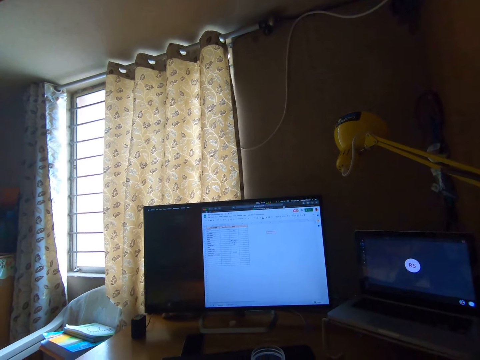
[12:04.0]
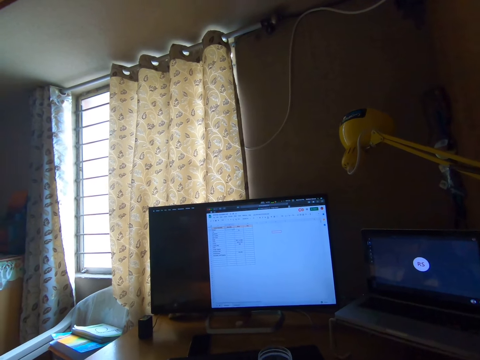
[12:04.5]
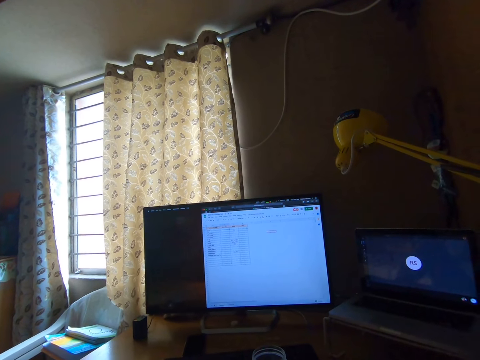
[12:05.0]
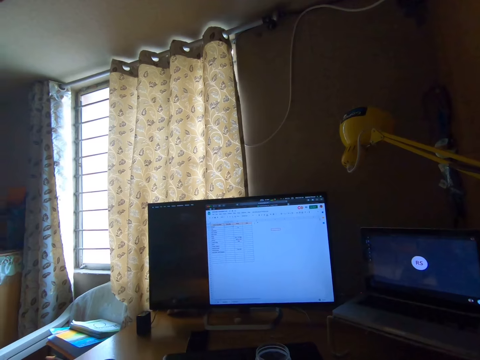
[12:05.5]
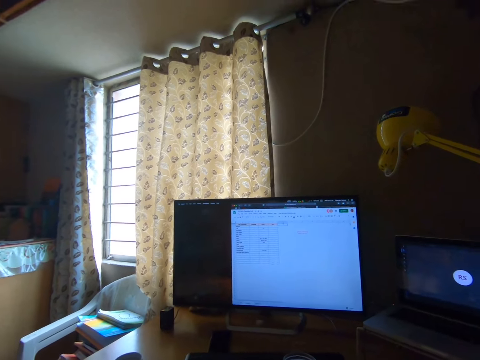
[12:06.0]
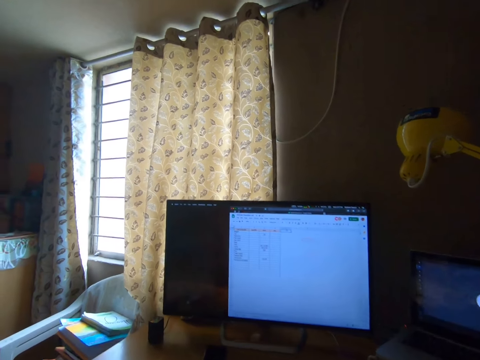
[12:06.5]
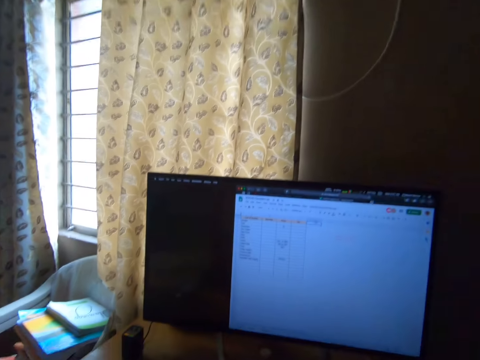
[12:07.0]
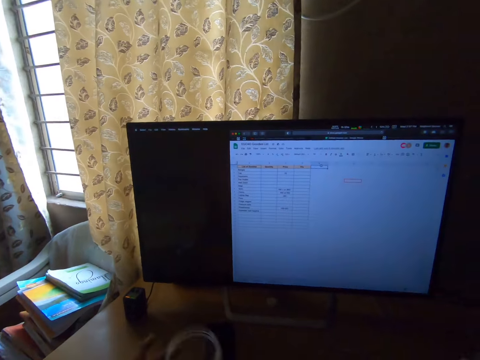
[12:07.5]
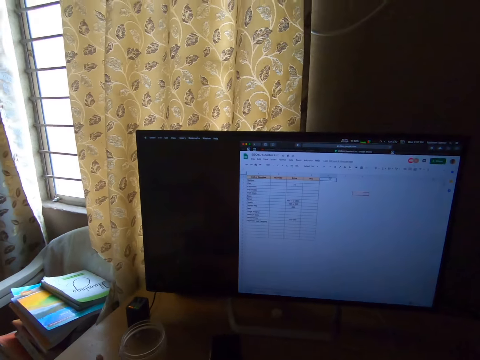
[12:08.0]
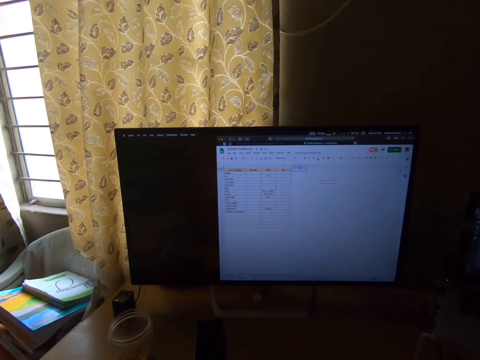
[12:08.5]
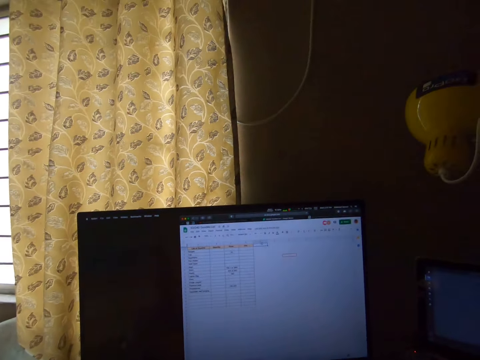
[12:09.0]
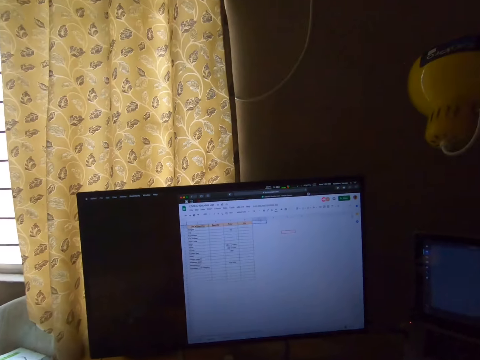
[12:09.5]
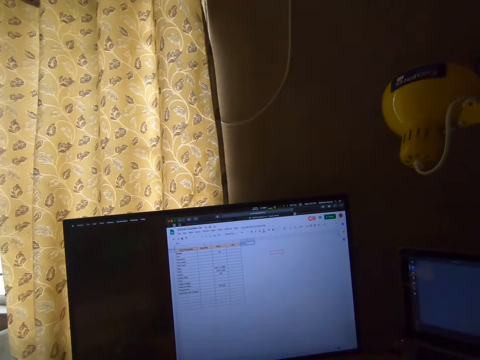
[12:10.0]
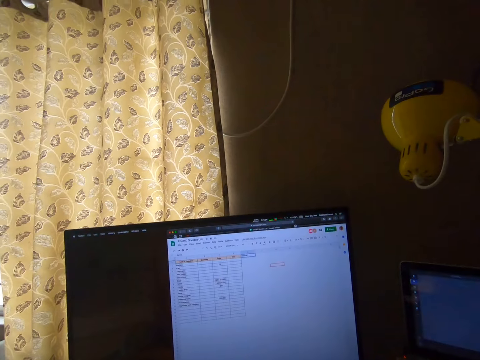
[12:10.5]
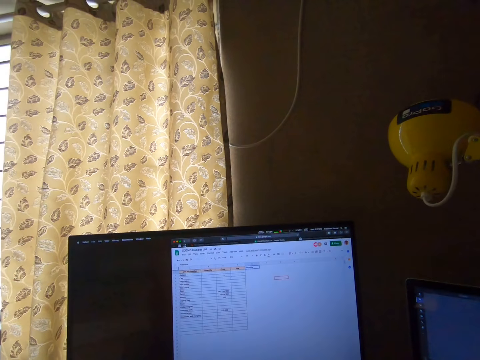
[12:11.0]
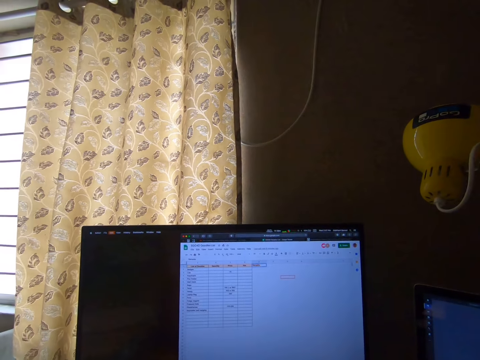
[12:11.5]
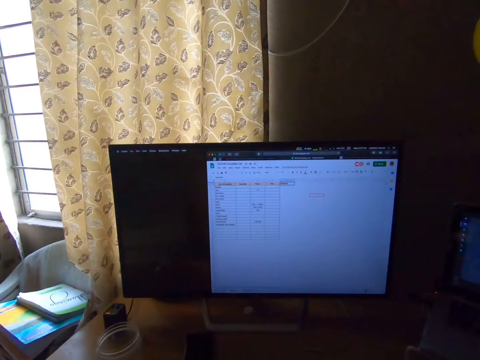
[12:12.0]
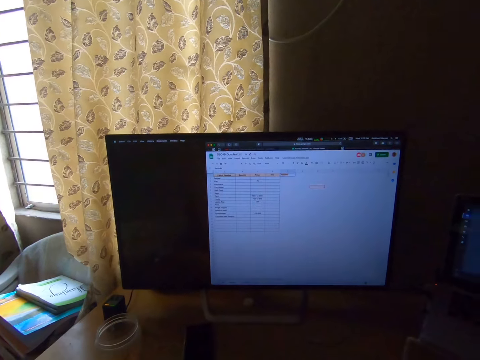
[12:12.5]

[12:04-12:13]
The camera wearer moves the jar on the table with his left hand.

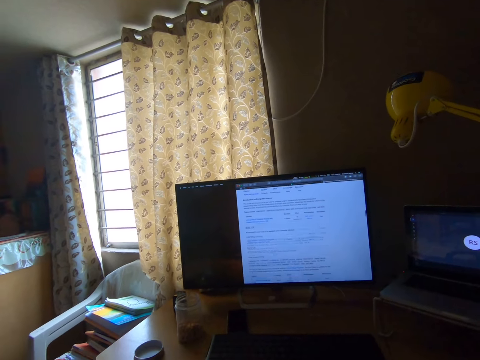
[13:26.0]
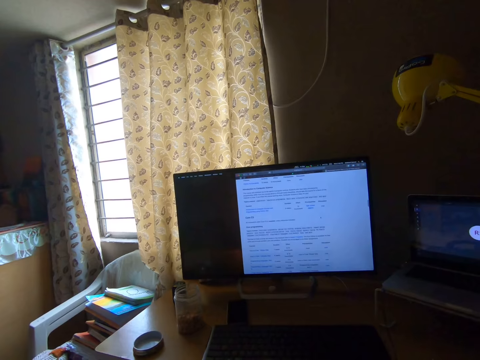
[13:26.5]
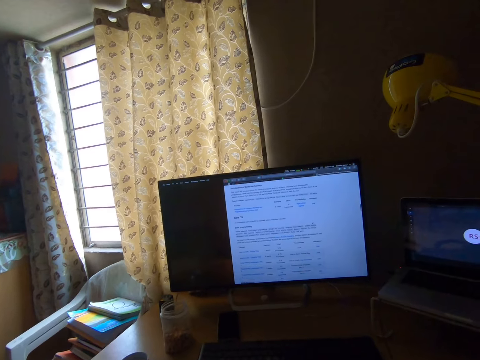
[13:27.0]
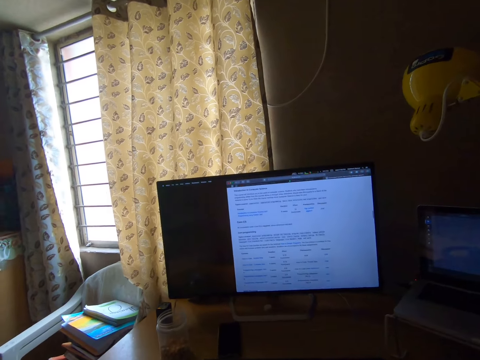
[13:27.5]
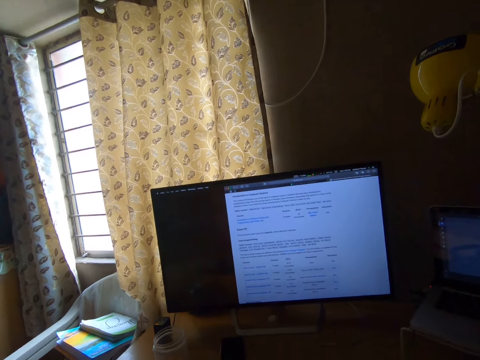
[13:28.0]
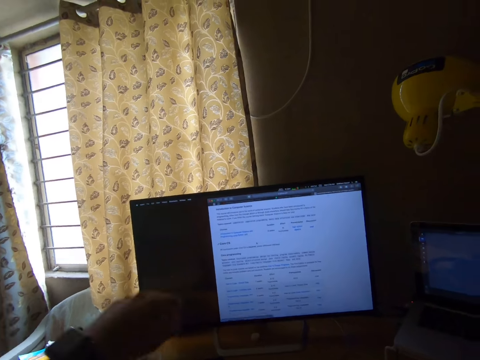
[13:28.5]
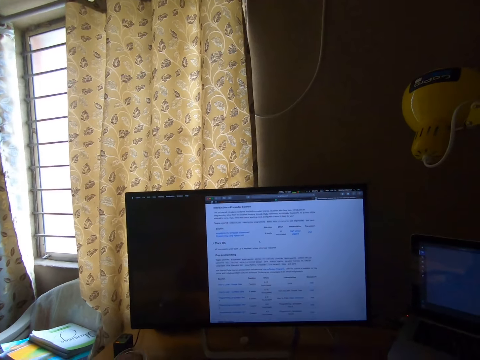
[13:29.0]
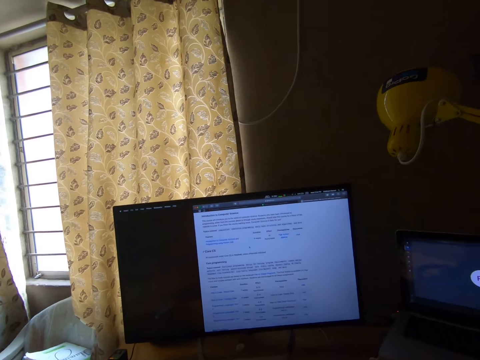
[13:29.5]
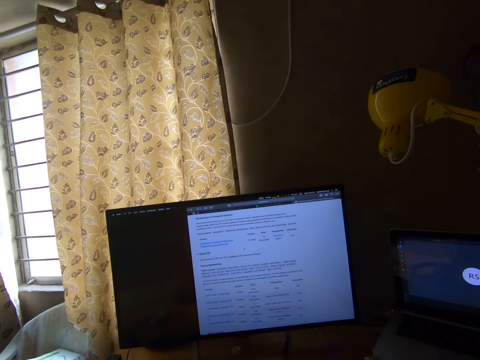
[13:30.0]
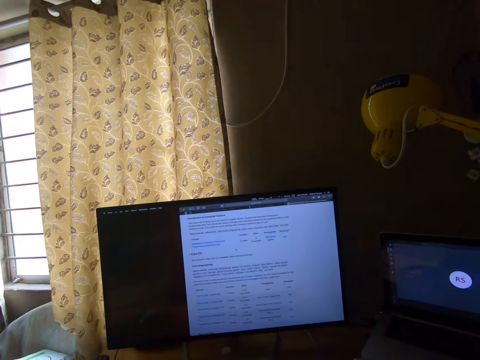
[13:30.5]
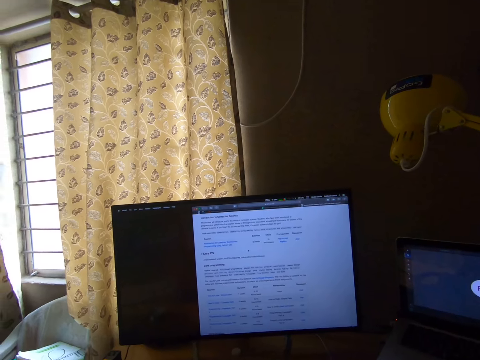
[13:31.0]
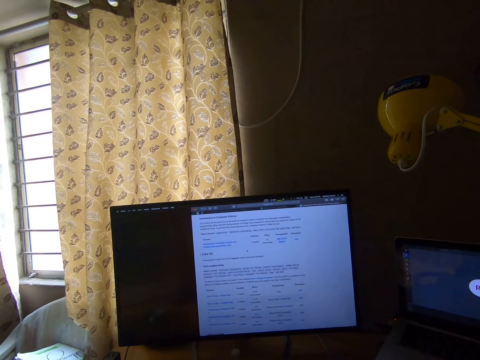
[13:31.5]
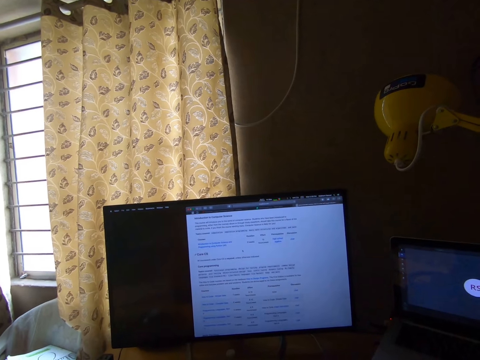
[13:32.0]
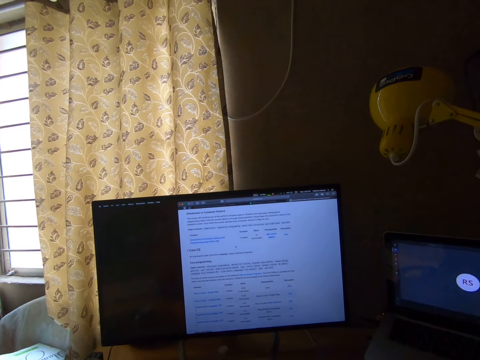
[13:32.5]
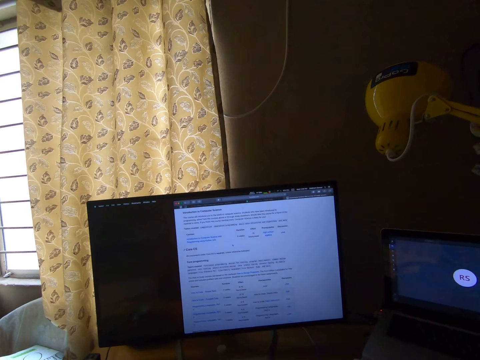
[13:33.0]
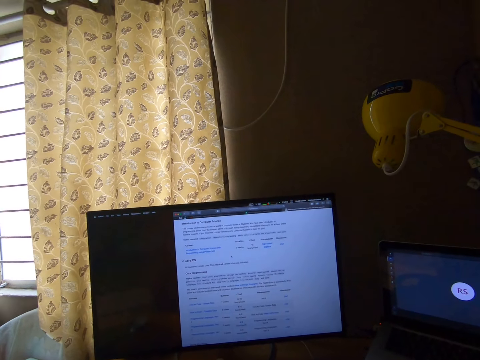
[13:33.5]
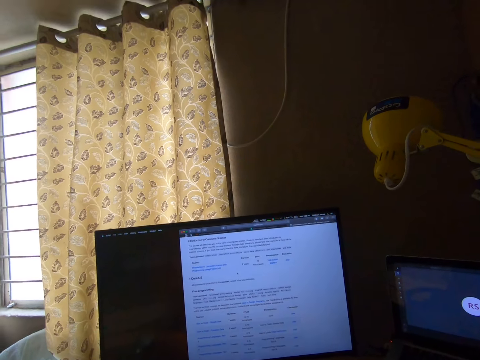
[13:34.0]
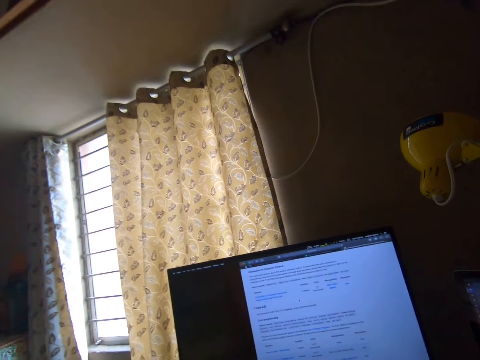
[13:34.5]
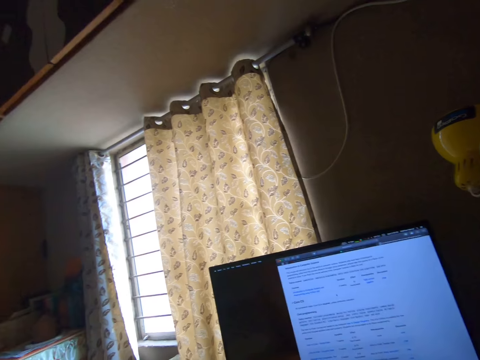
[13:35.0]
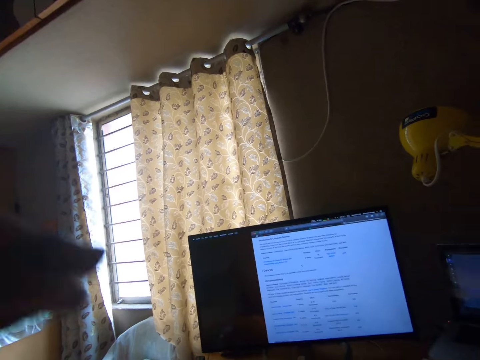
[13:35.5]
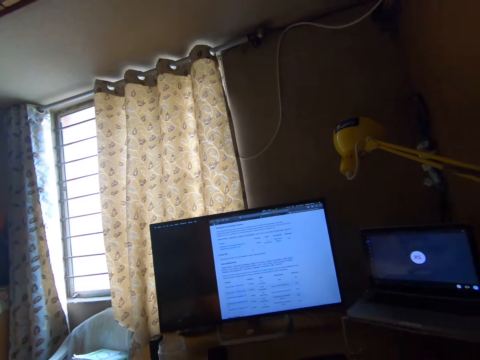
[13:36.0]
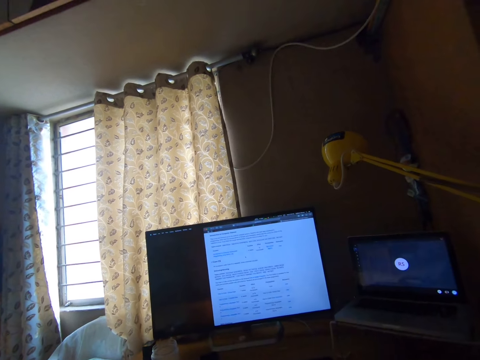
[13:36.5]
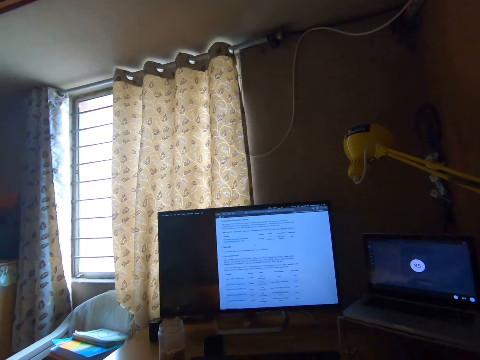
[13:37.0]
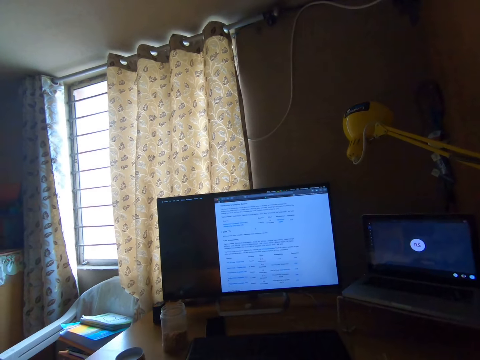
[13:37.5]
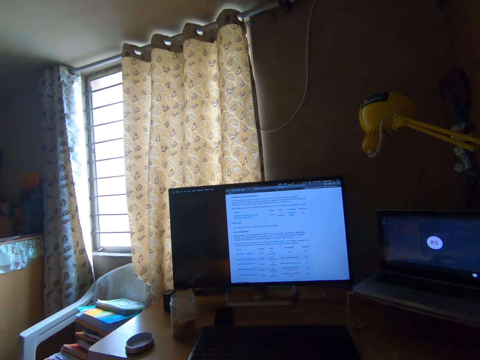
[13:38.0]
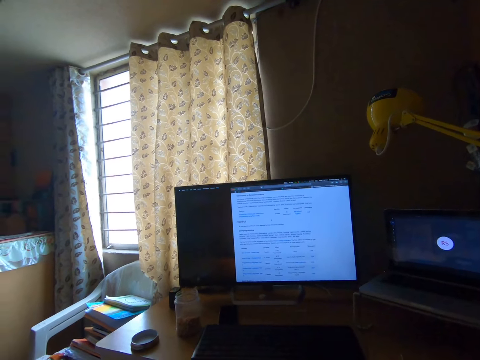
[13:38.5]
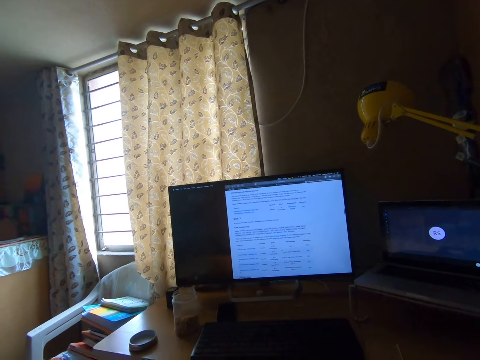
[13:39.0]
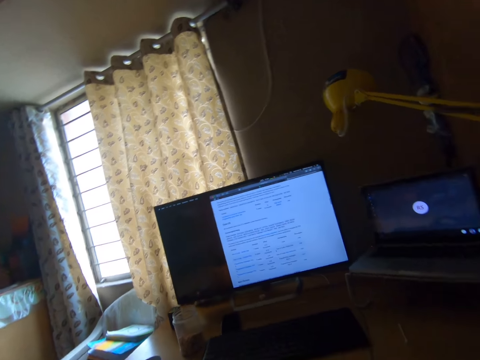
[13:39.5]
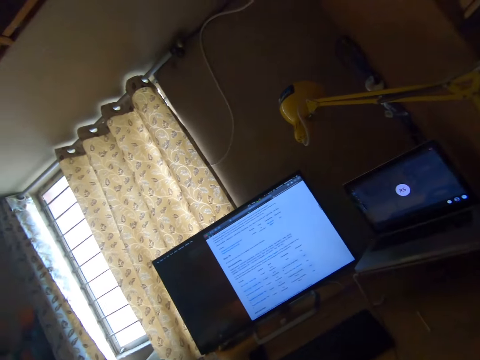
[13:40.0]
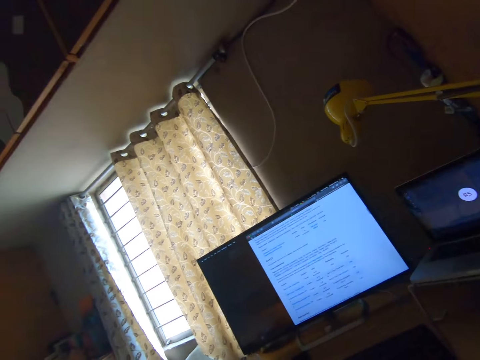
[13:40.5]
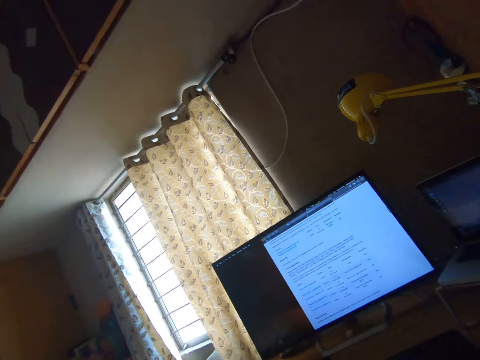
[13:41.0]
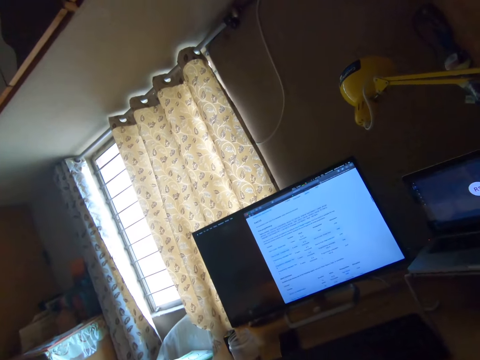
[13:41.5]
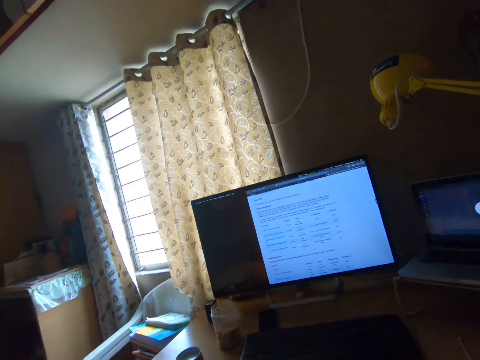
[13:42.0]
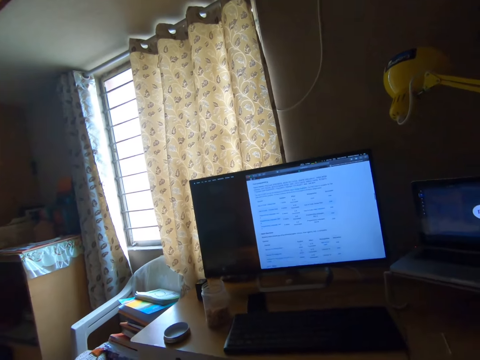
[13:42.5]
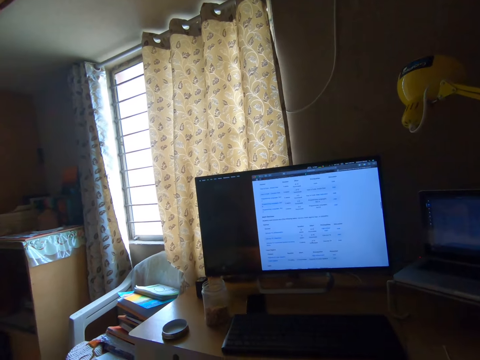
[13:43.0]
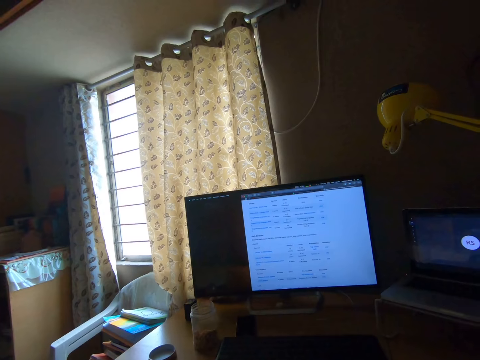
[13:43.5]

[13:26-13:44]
The camera wearer picks up peanuts from the jar on the table.
